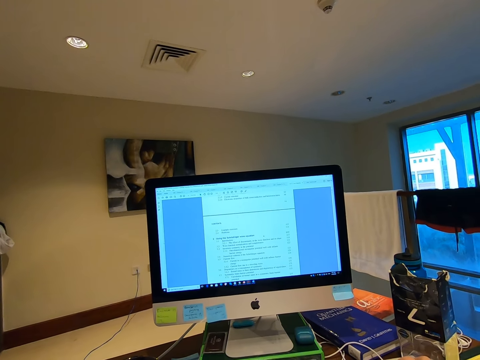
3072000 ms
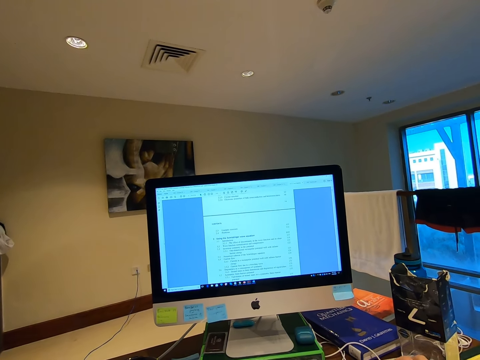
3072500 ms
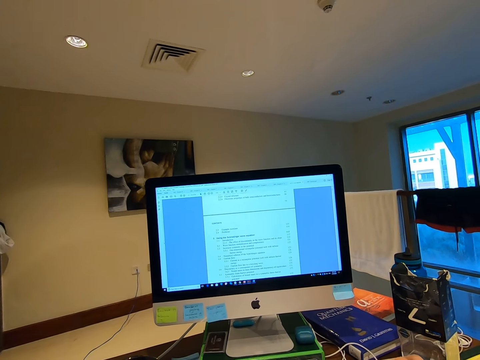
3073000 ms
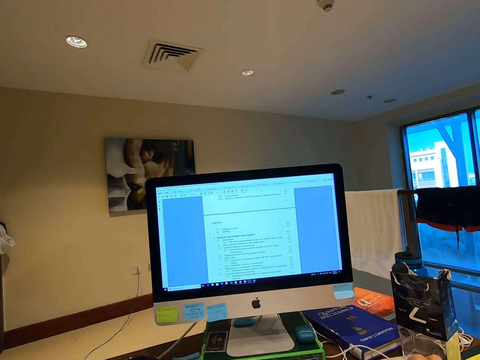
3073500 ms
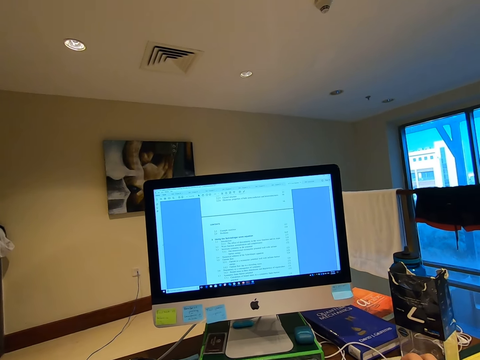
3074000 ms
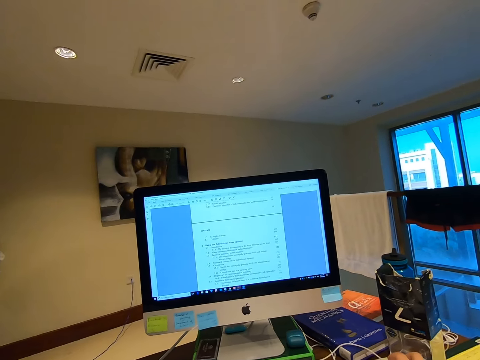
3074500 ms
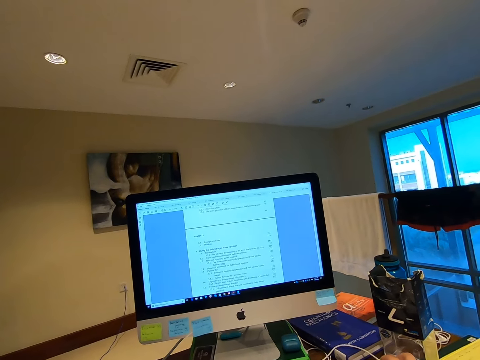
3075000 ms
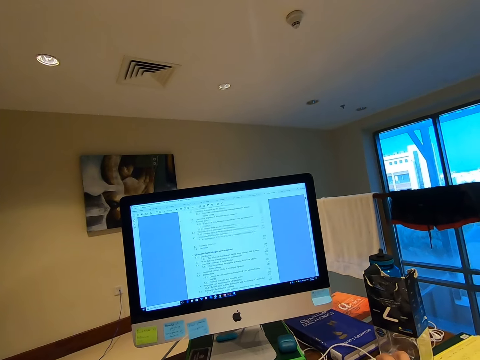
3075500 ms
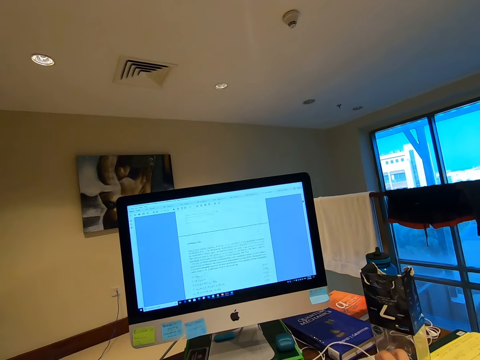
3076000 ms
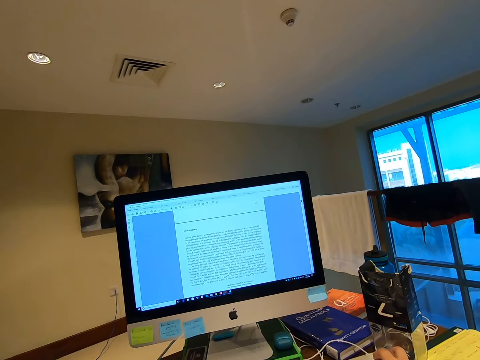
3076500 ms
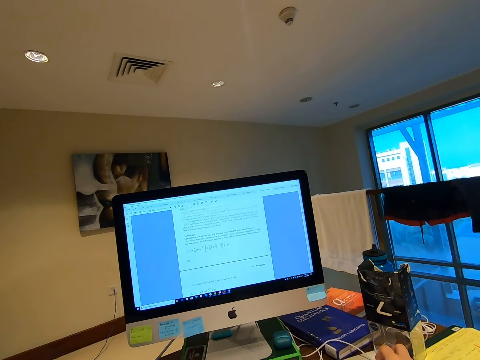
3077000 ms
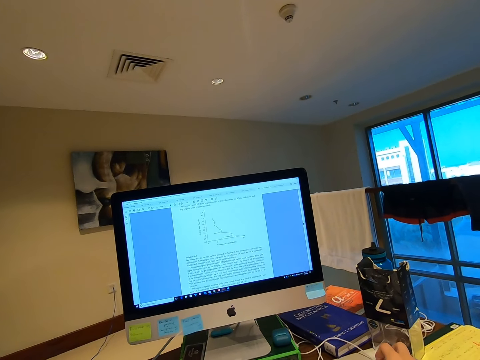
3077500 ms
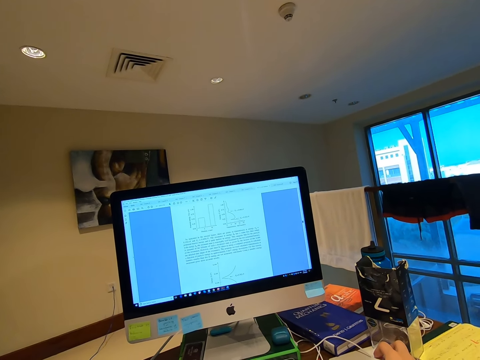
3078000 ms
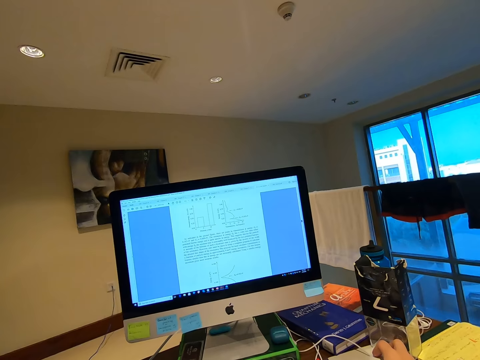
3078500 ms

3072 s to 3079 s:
The camera wearer scrolls the computer mouse.

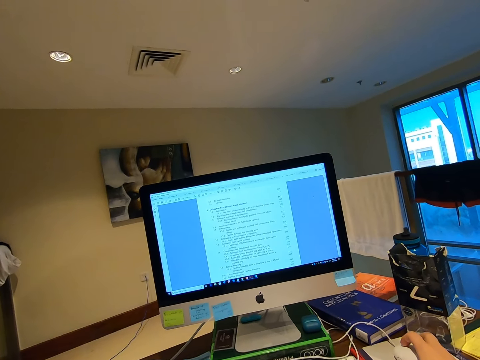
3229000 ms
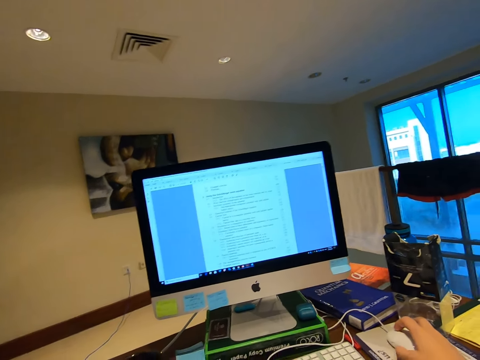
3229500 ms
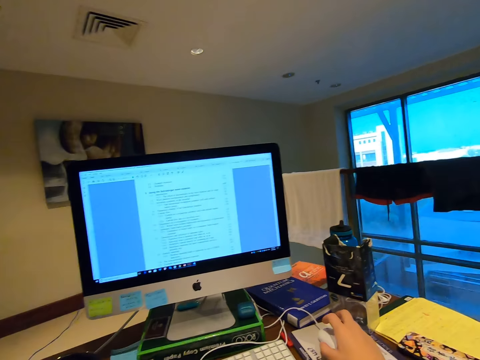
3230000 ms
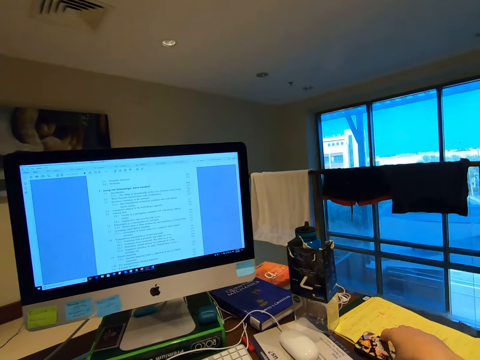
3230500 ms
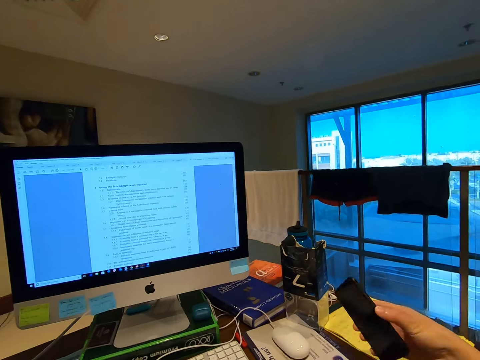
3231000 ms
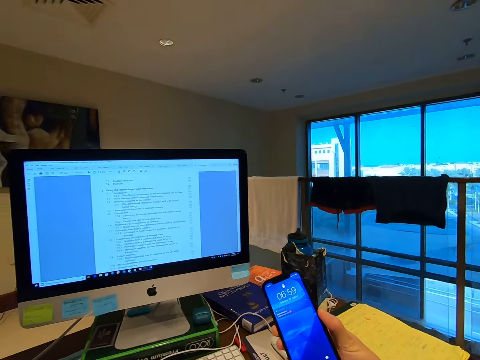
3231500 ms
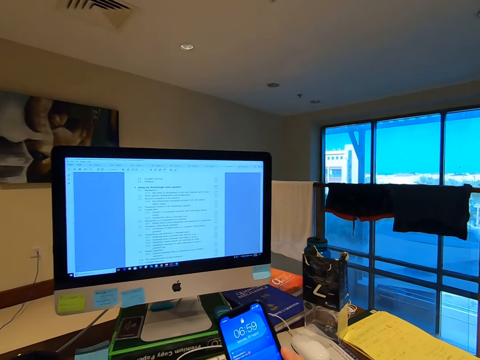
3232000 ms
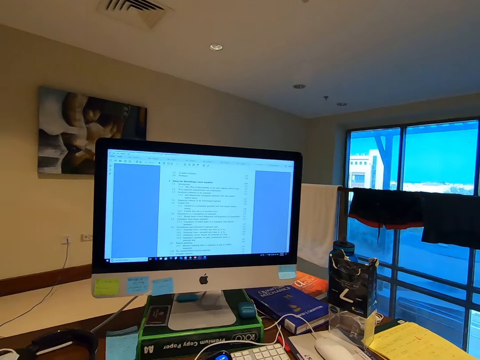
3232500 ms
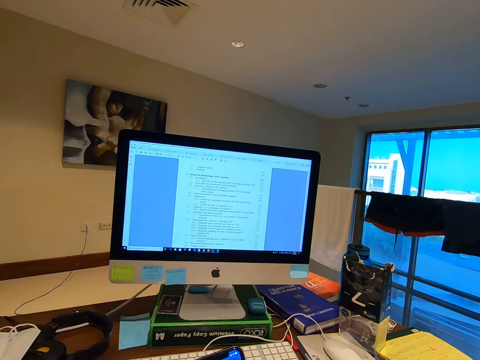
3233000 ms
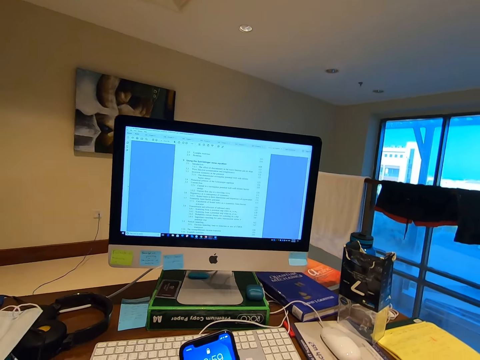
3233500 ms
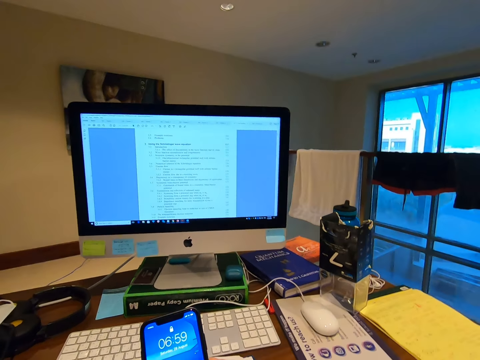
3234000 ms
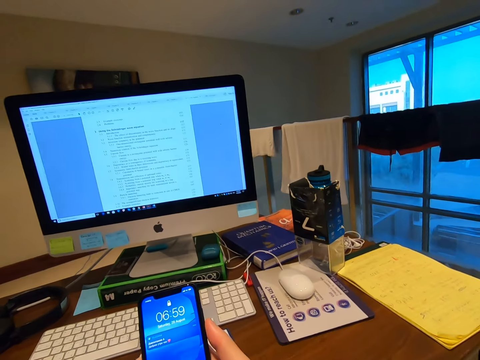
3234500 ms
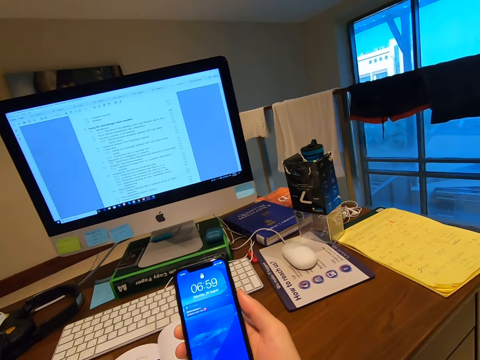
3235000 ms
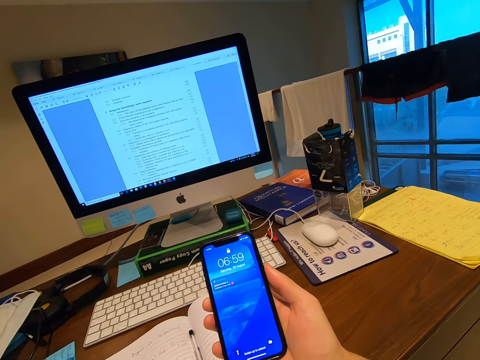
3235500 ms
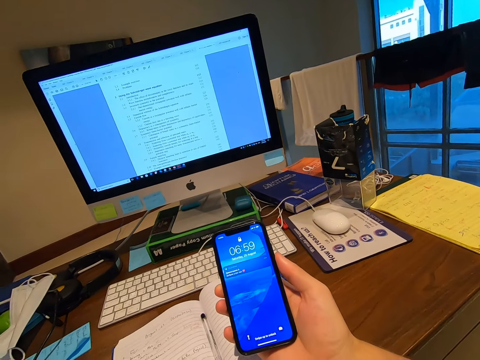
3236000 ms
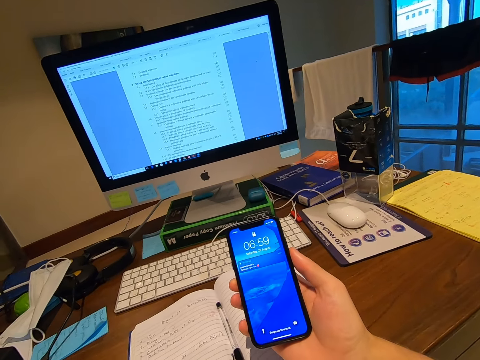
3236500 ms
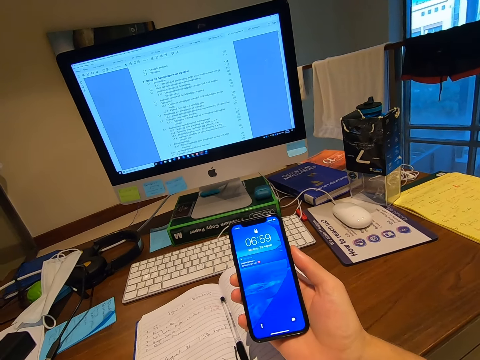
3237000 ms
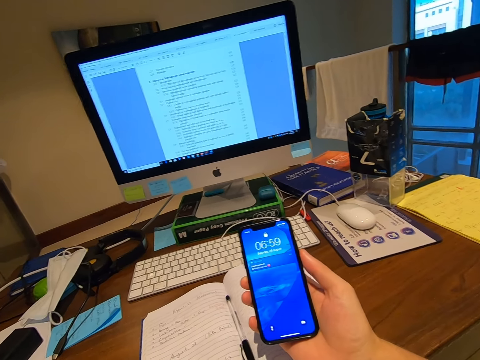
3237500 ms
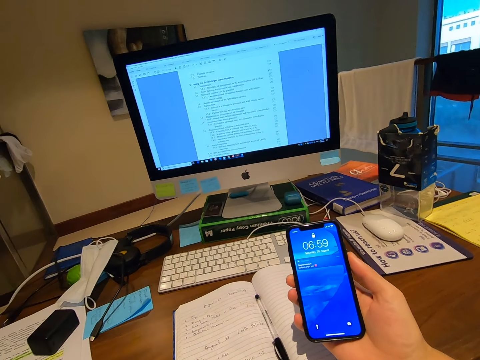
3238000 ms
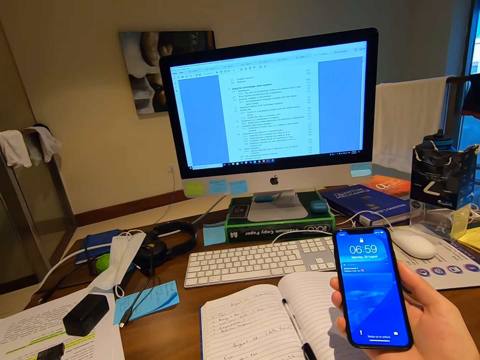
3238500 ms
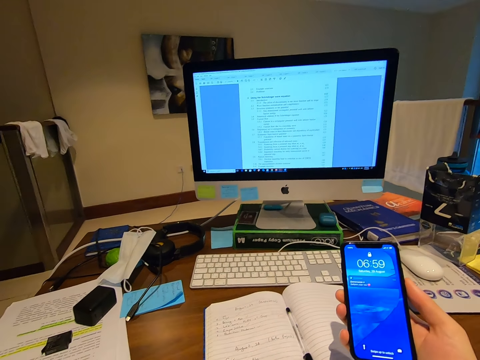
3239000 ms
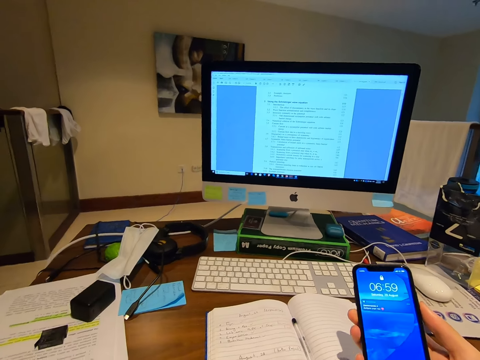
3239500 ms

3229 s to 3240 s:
The camera wearer picks up the phone. She holds her phone with her right hand. She stares at her phone.

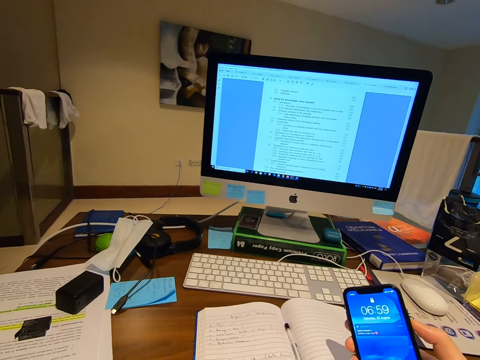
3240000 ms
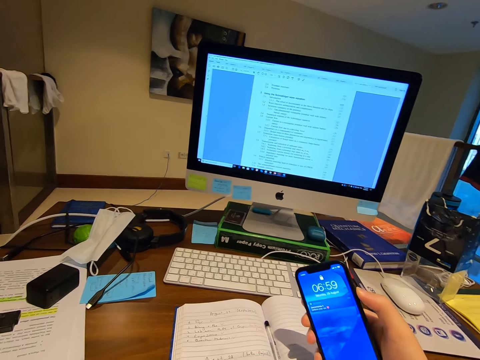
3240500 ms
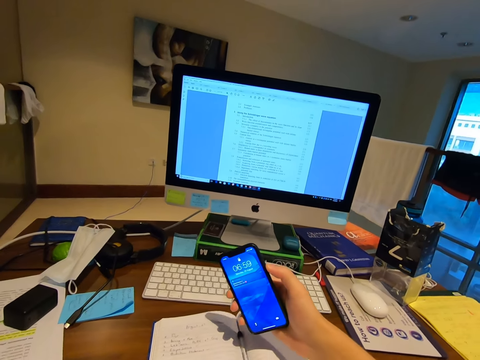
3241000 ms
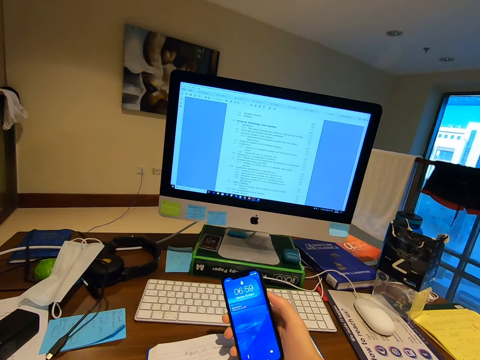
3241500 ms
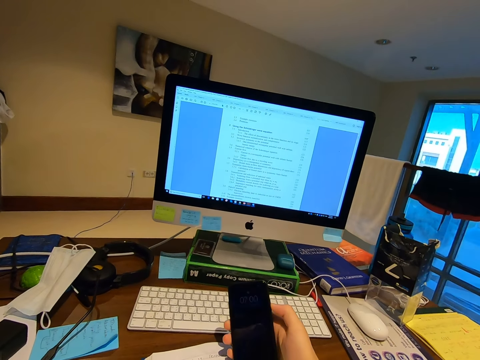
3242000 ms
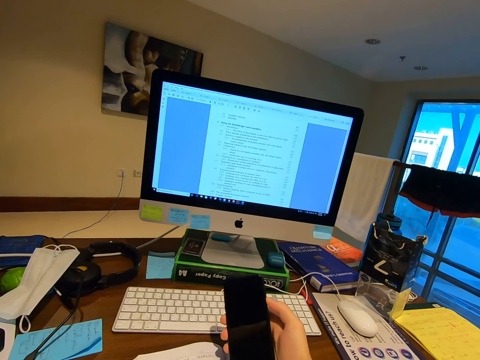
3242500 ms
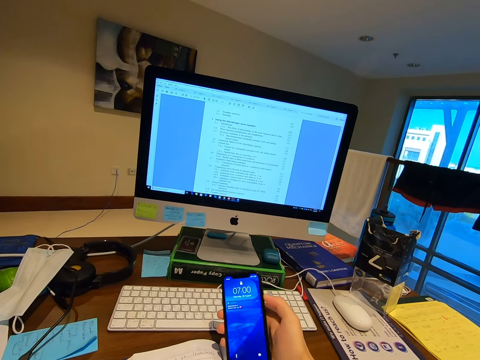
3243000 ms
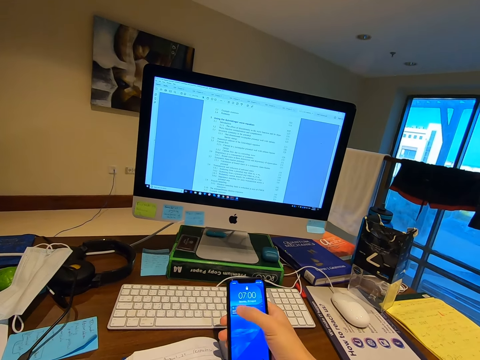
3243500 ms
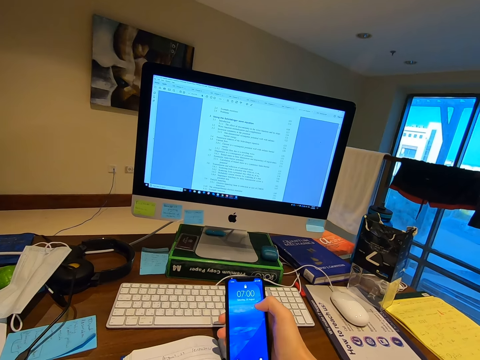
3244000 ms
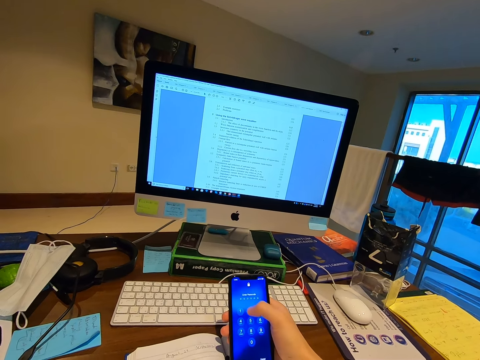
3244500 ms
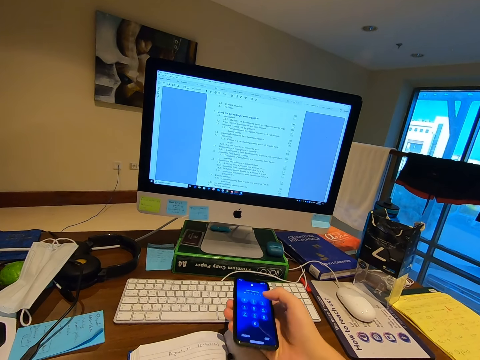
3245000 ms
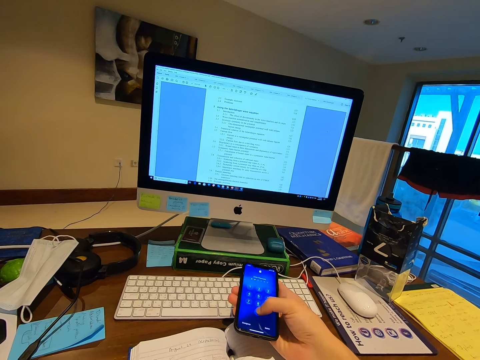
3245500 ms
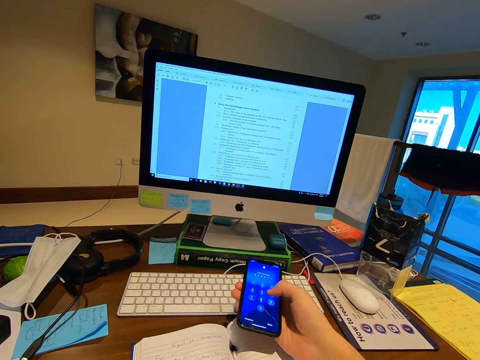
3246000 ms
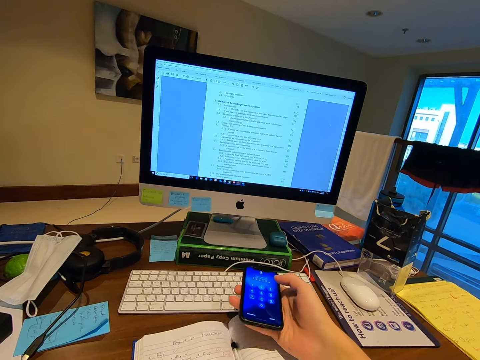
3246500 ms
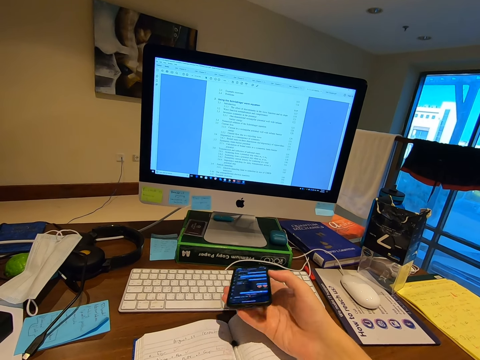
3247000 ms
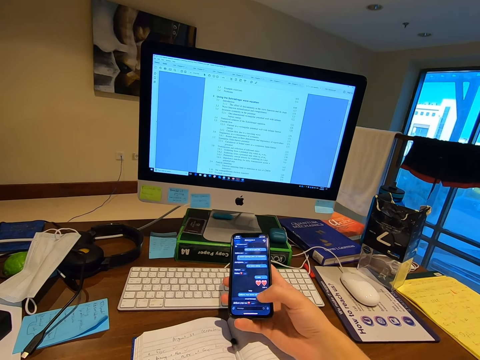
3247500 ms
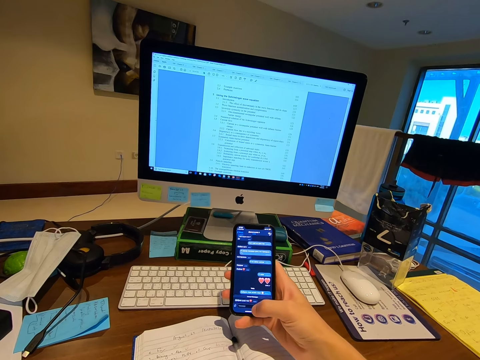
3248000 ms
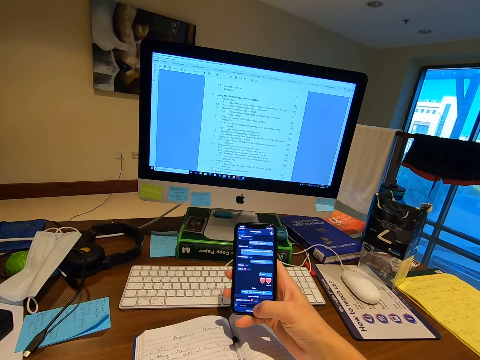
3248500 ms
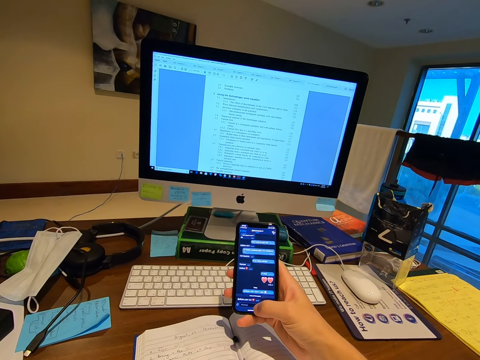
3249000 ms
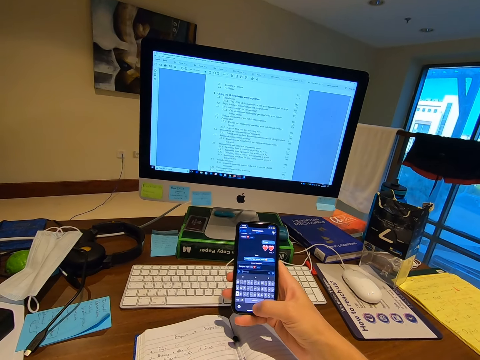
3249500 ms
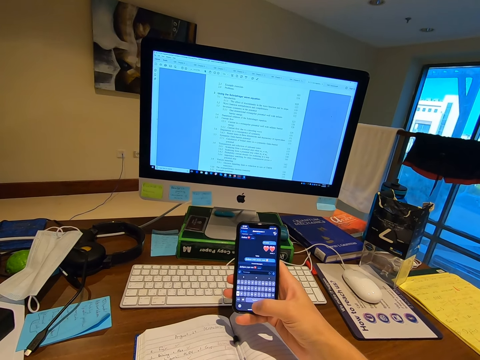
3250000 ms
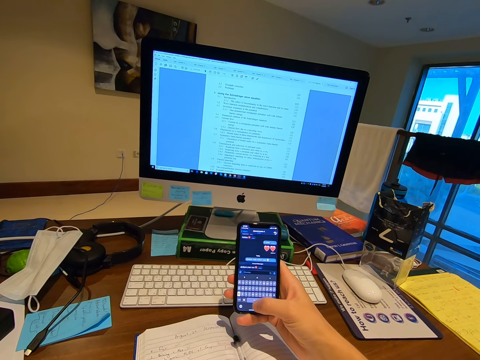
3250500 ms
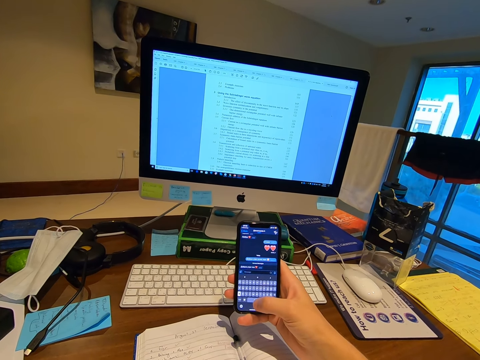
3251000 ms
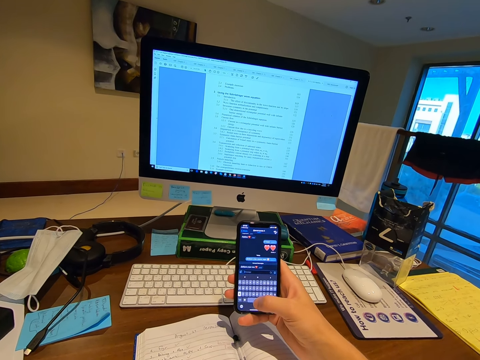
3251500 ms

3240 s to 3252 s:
The camera wearer operates the phone. They scroll through the phone.
